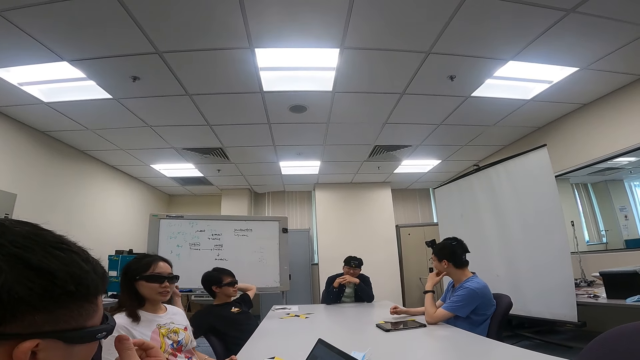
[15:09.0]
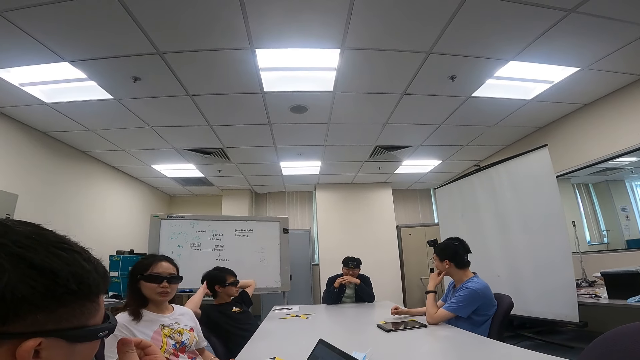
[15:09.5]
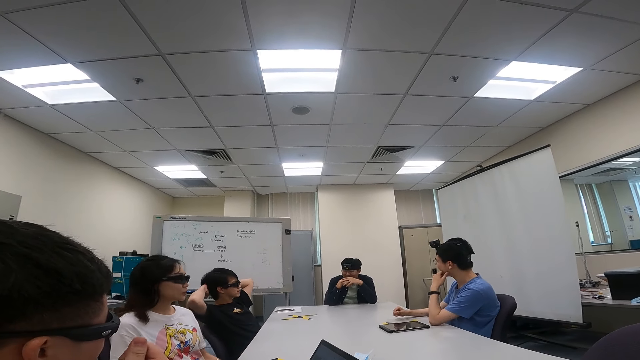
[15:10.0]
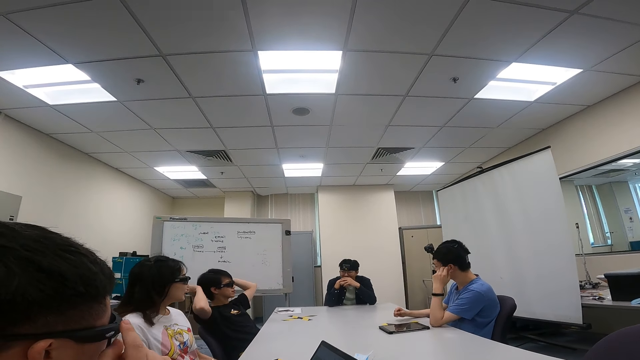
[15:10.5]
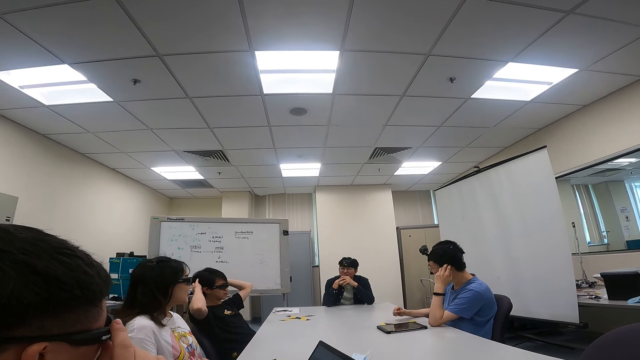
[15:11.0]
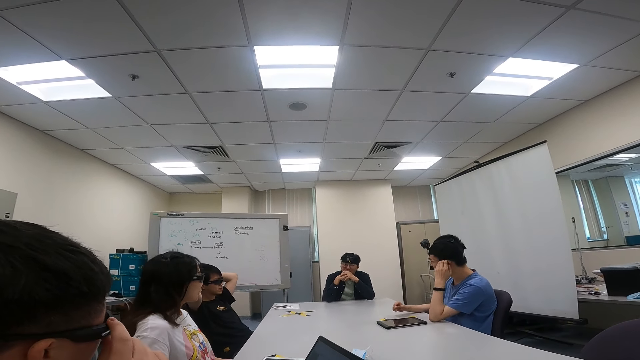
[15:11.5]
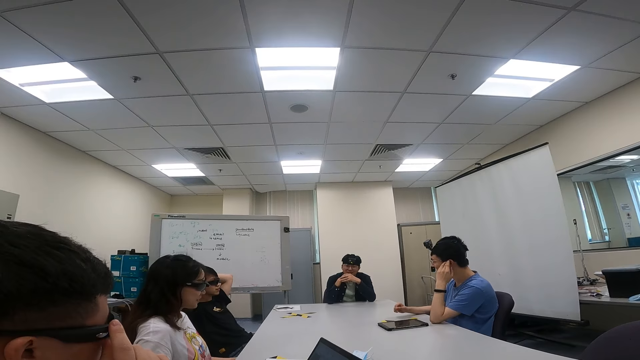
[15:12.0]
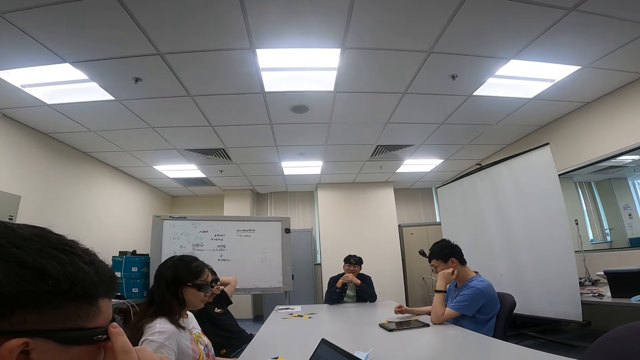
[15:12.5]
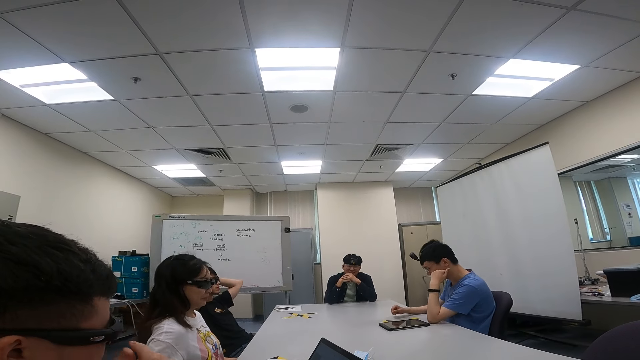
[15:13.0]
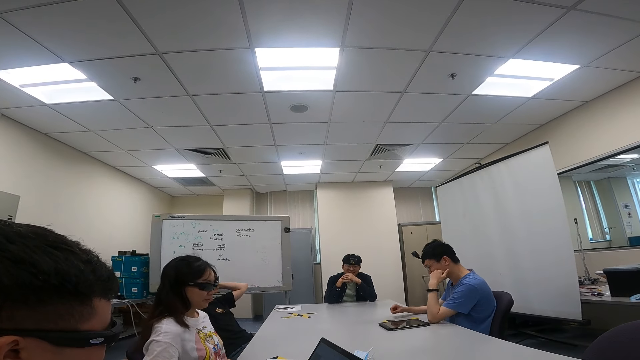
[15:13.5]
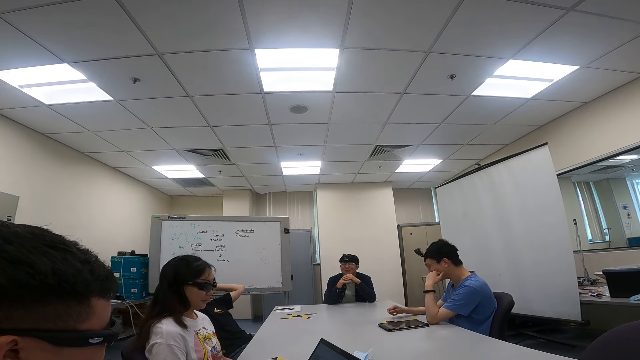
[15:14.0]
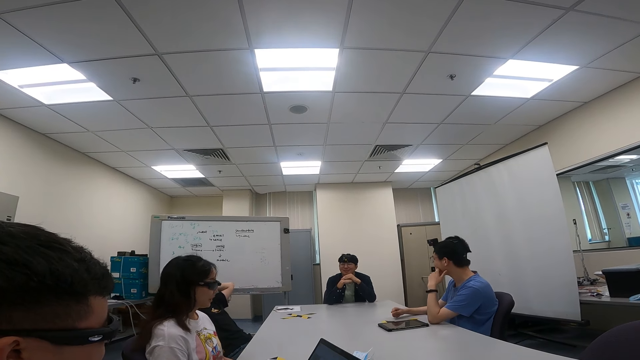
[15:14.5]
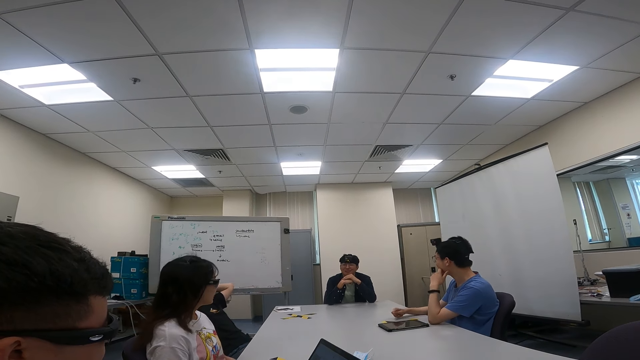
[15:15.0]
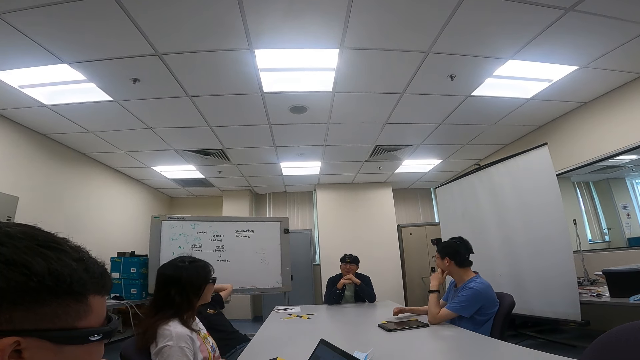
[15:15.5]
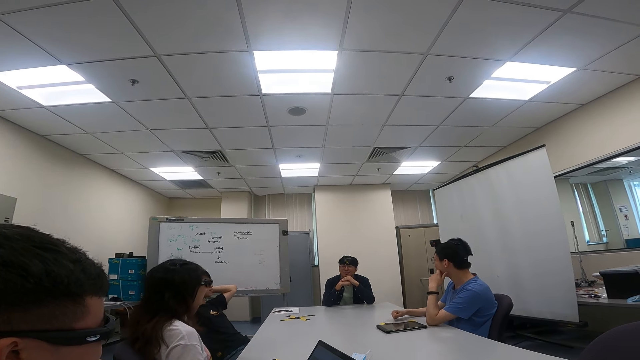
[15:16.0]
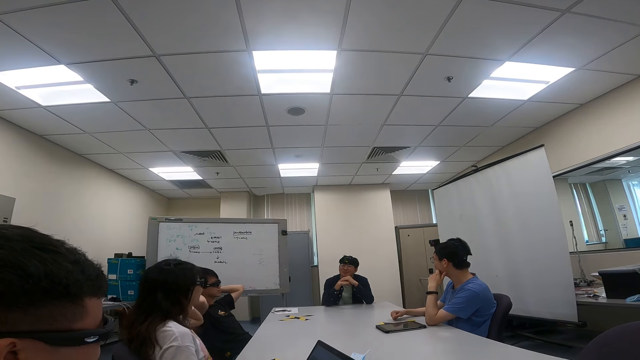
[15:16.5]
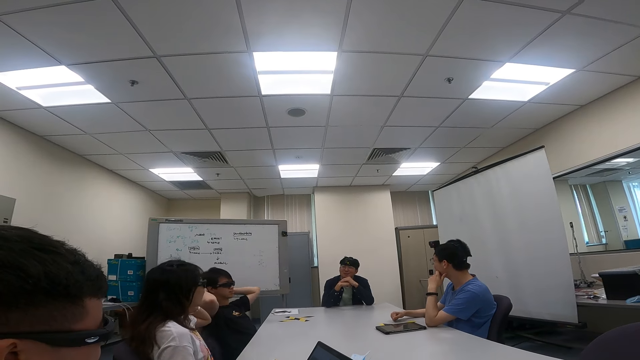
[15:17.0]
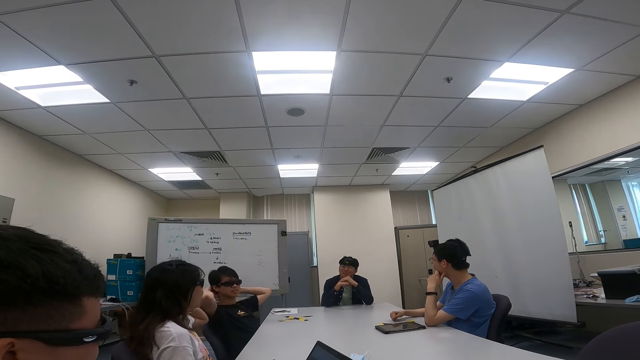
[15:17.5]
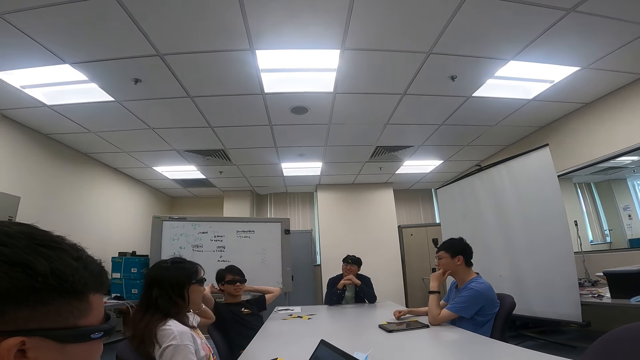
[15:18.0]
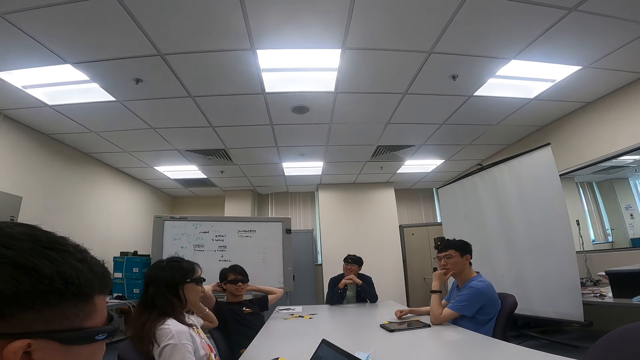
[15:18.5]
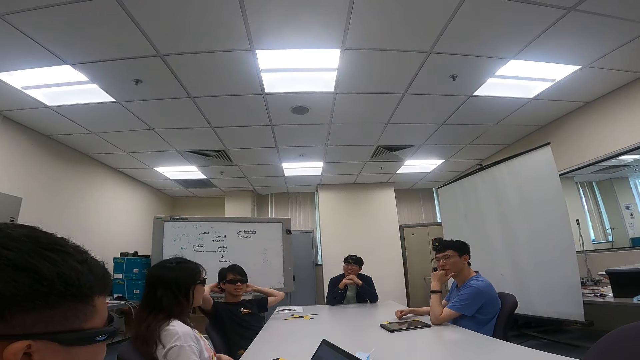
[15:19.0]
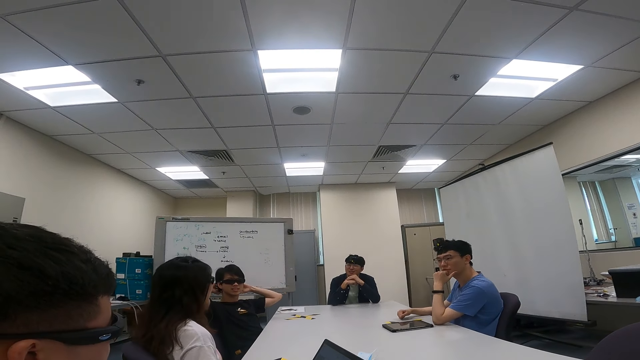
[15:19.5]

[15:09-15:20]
A lady holds her head. A man holds his ear.

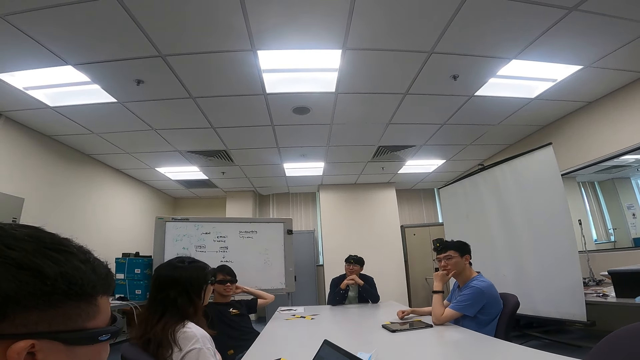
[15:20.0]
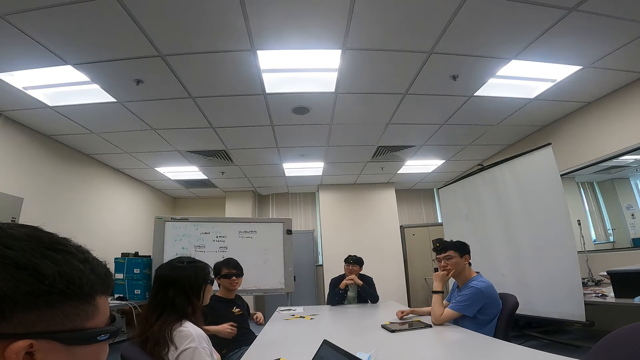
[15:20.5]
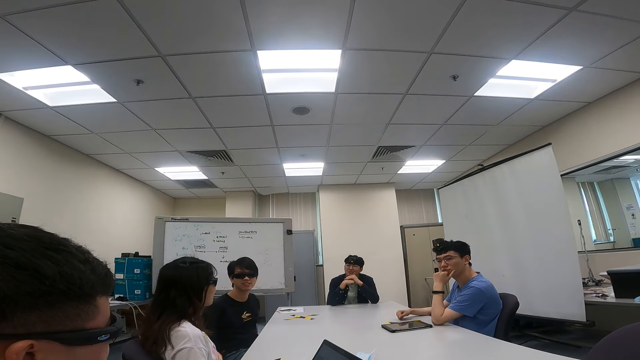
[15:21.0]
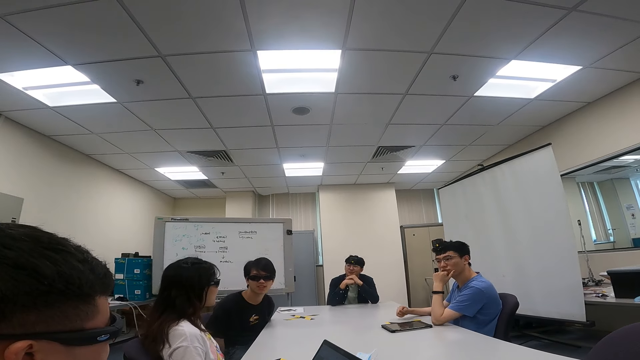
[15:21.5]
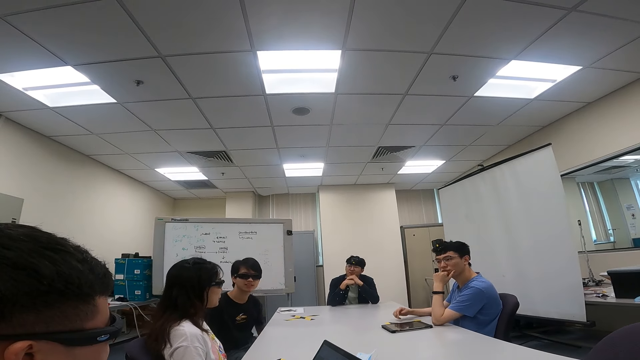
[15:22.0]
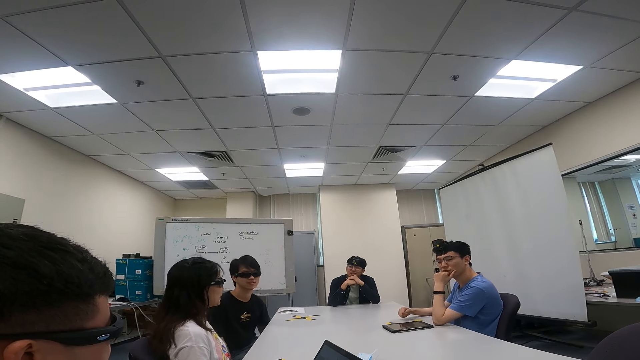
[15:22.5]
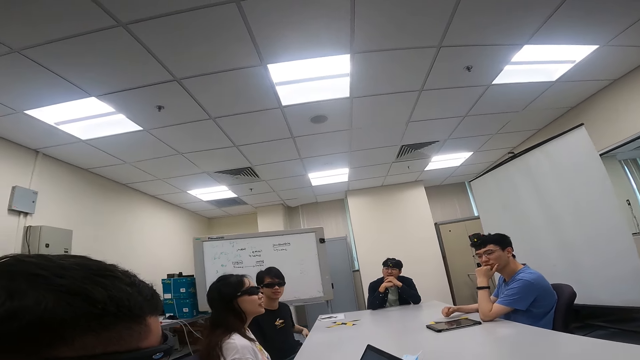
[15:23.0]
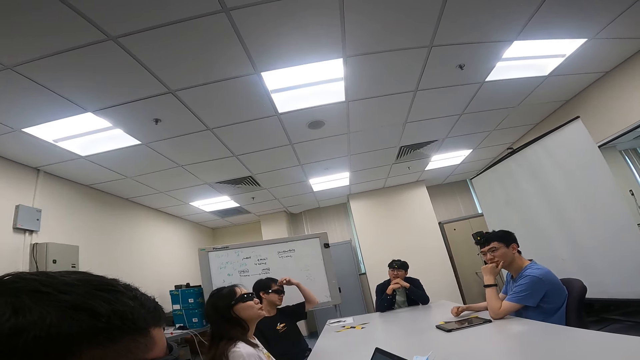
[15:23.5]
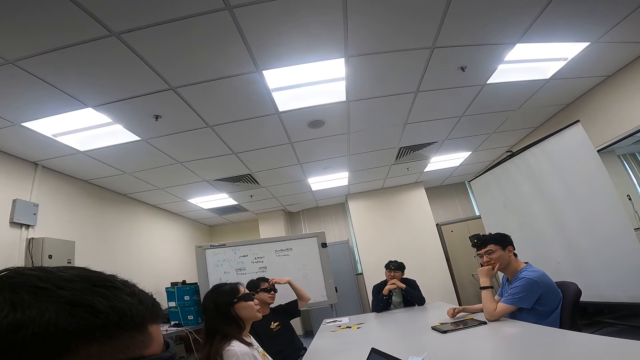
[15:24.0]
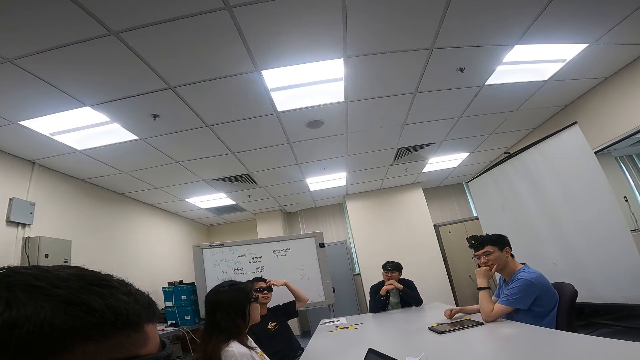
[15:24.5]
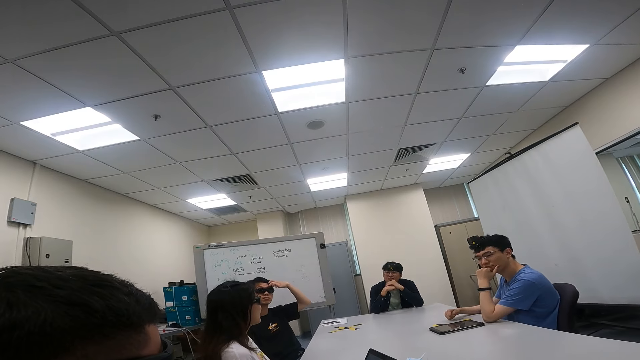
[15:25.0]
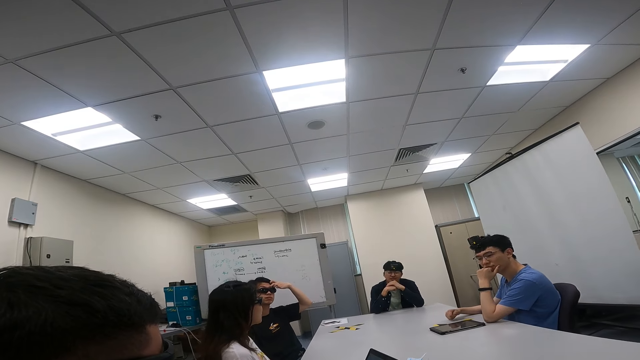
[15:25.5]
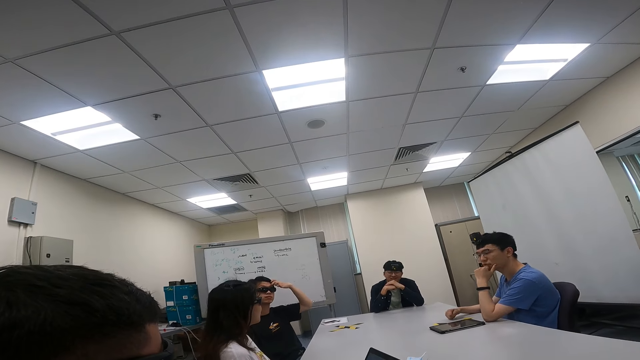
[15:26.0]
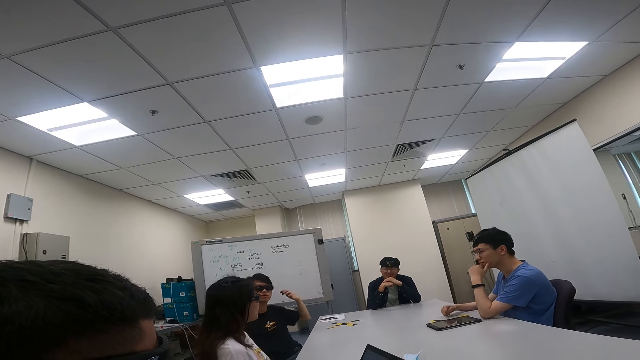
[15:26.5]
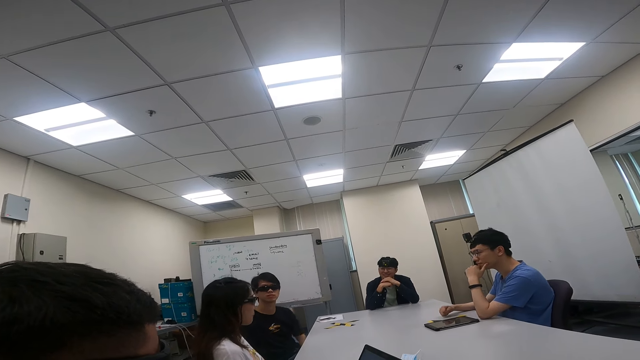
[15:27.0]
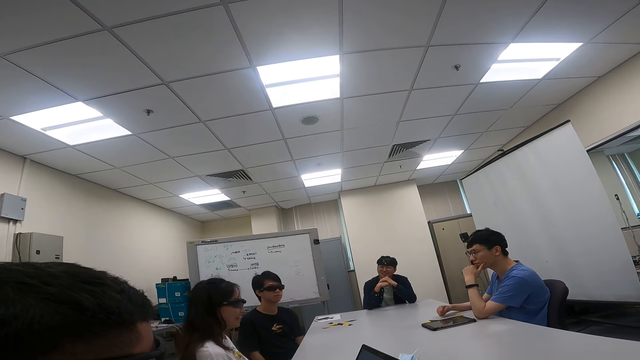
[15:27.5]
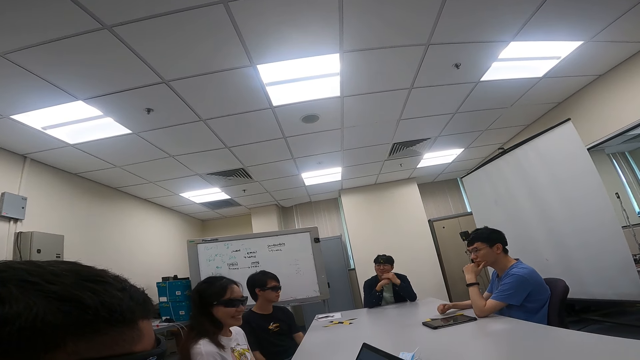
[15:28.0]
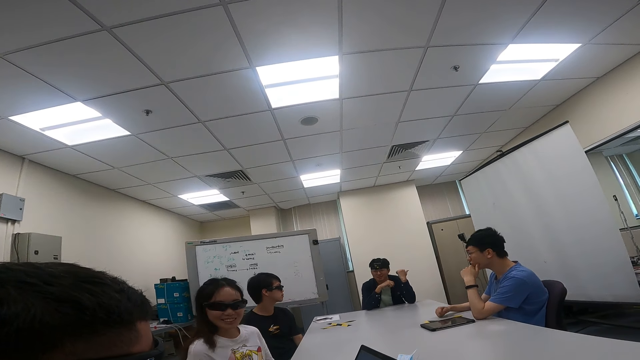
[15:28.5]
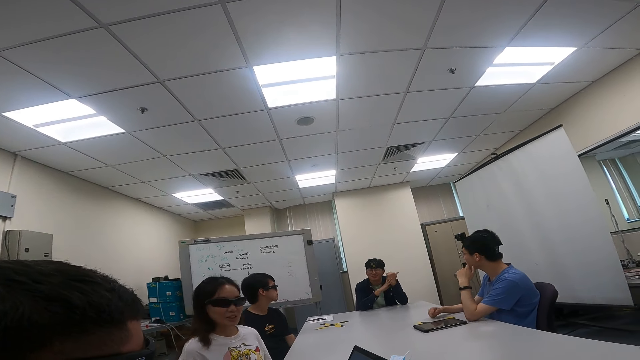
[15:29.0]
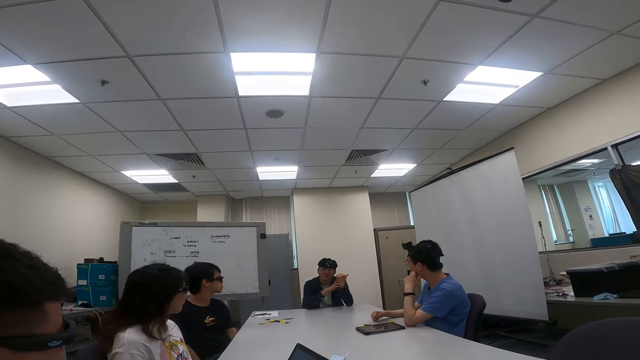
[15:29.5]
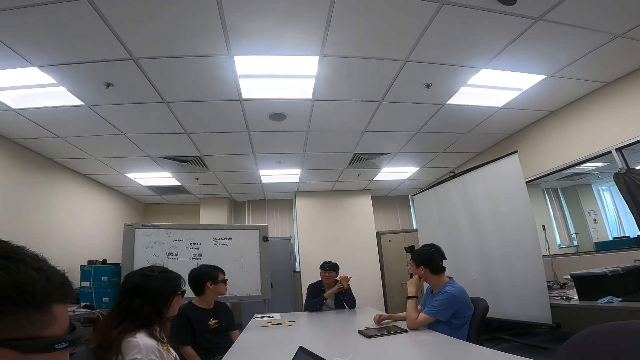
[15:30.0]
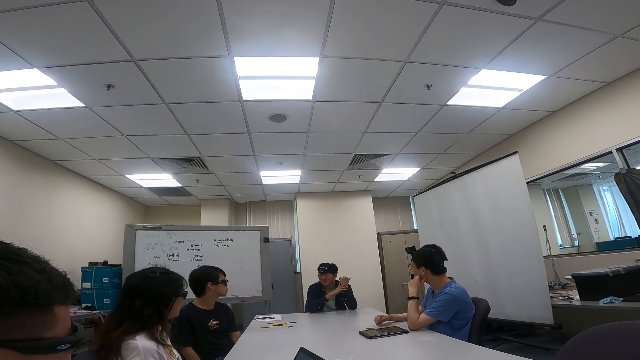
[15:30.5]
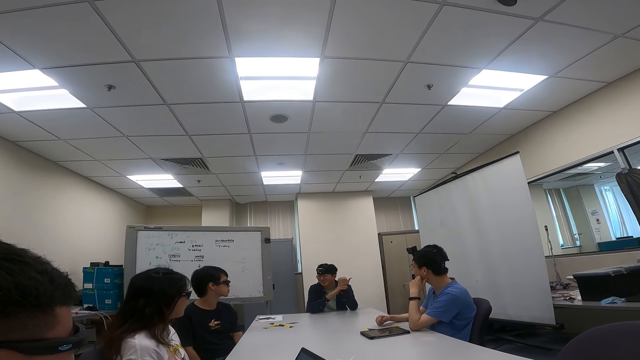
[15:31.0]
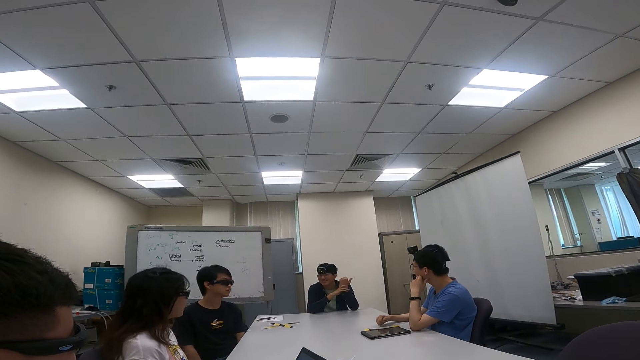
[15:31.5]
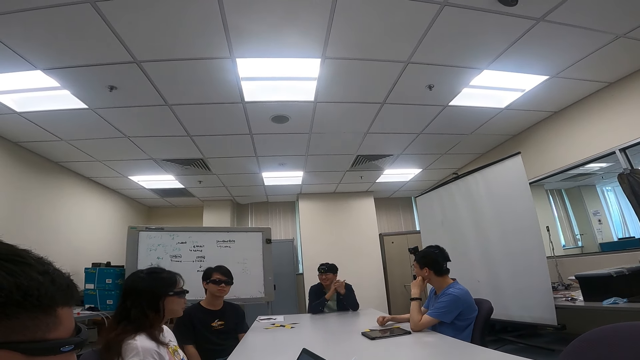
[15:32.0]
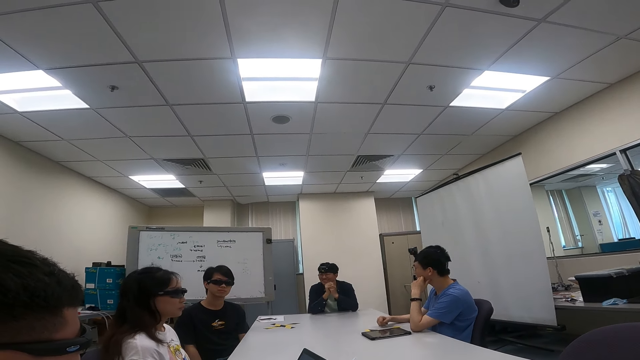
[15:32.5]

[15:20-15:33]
A lady adjusts her sitting position. The camera wearer looks around. A person touches his head. Another person talks to three people and the first person.
